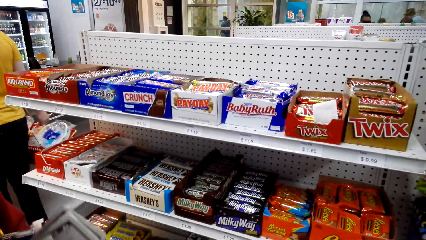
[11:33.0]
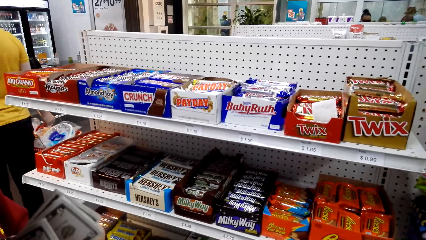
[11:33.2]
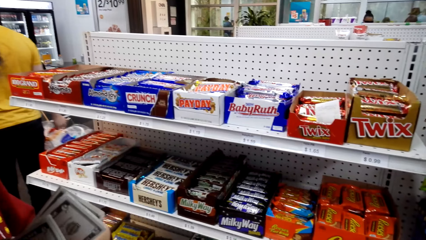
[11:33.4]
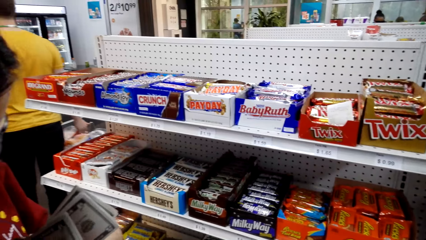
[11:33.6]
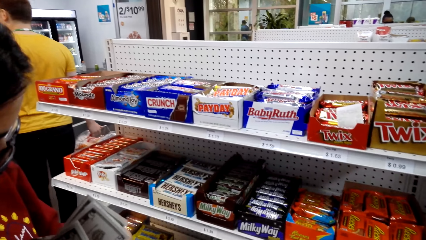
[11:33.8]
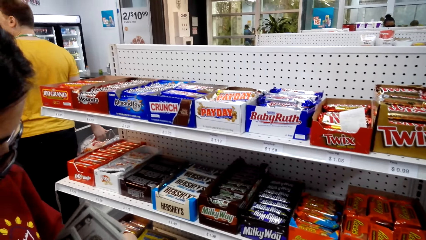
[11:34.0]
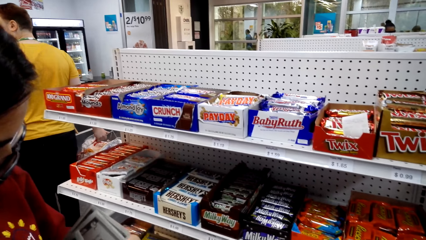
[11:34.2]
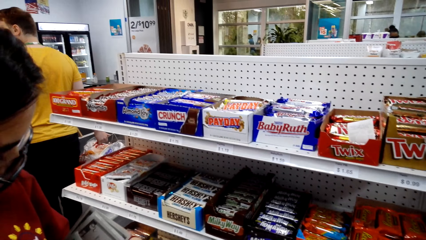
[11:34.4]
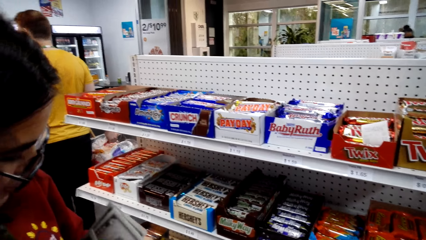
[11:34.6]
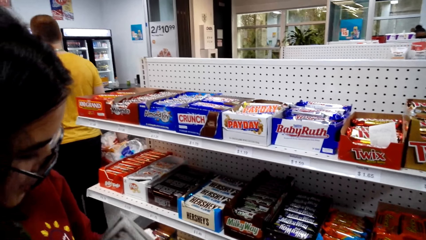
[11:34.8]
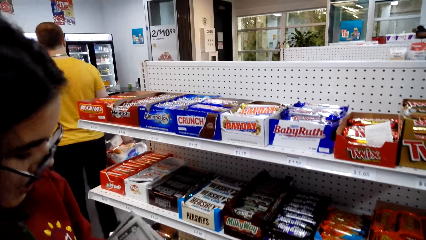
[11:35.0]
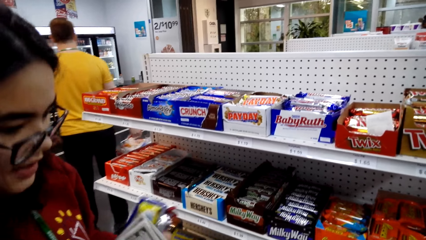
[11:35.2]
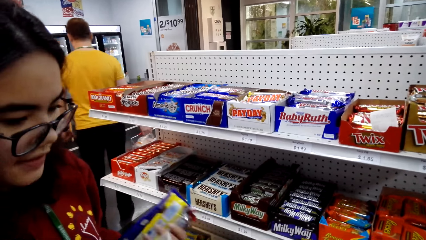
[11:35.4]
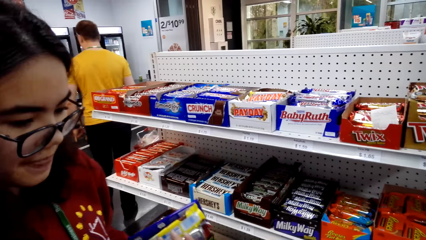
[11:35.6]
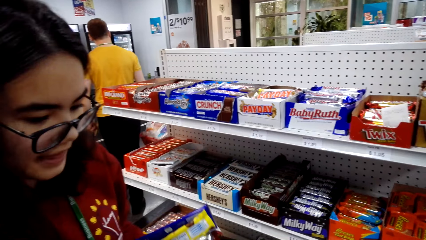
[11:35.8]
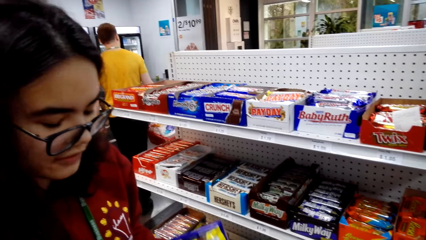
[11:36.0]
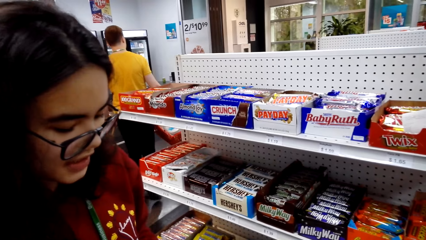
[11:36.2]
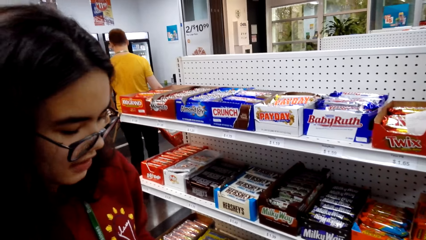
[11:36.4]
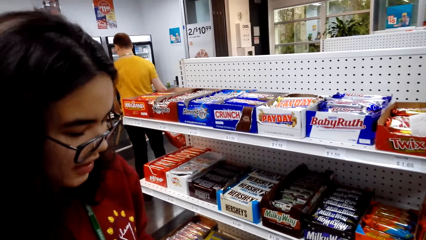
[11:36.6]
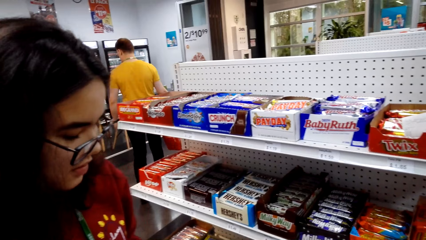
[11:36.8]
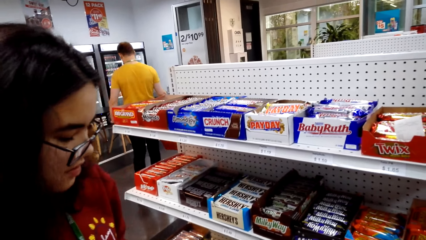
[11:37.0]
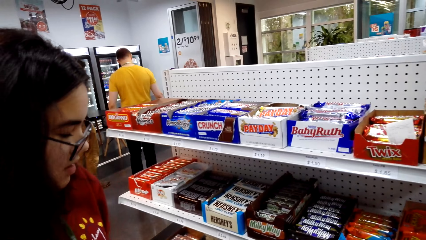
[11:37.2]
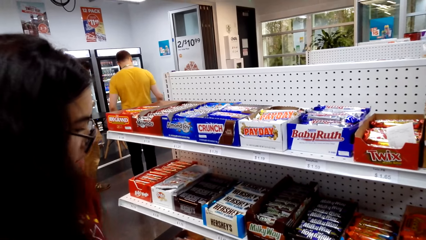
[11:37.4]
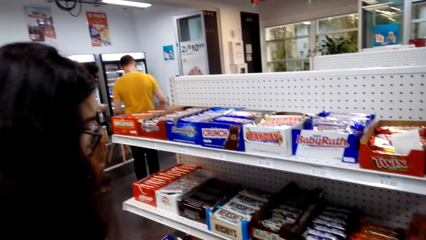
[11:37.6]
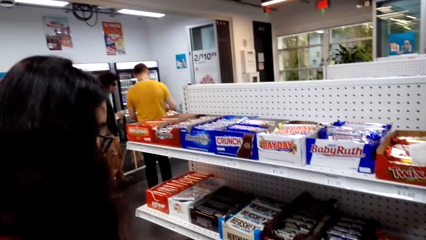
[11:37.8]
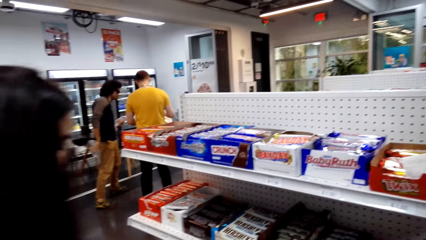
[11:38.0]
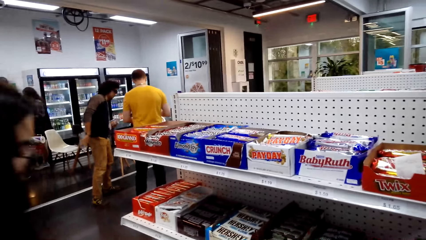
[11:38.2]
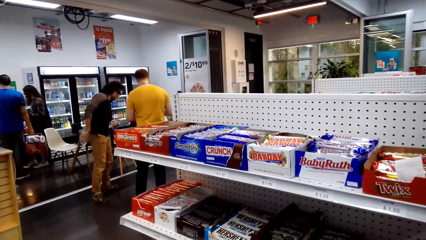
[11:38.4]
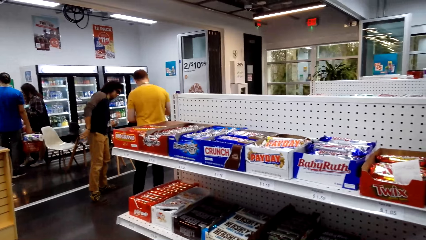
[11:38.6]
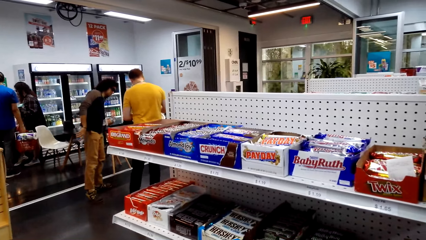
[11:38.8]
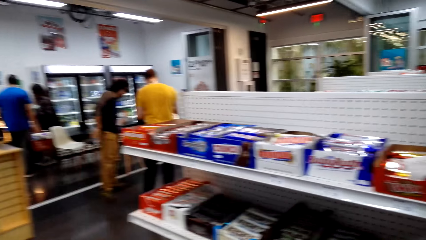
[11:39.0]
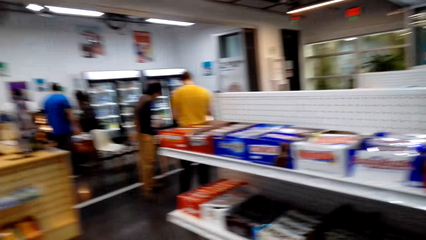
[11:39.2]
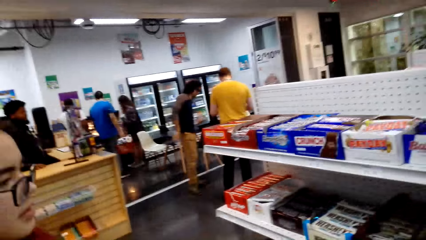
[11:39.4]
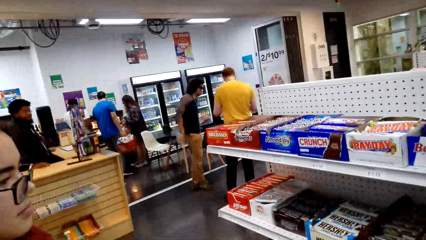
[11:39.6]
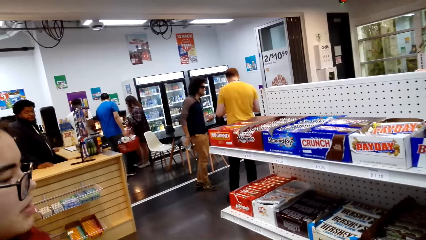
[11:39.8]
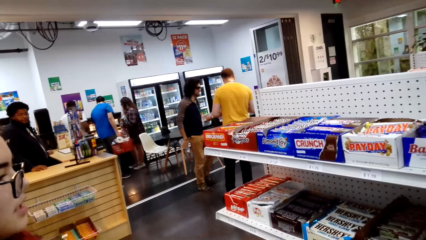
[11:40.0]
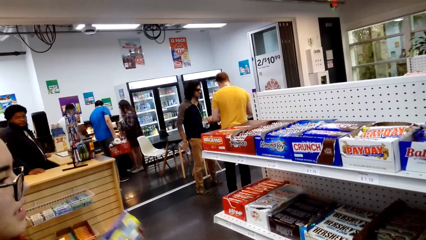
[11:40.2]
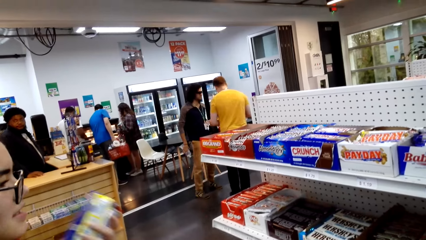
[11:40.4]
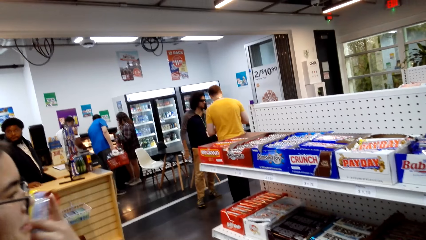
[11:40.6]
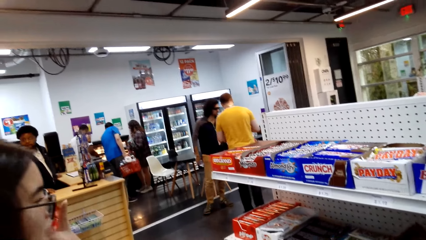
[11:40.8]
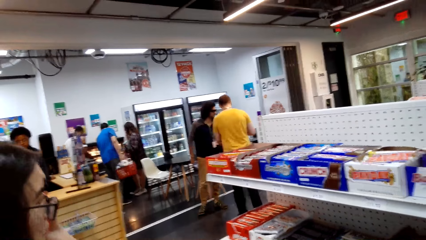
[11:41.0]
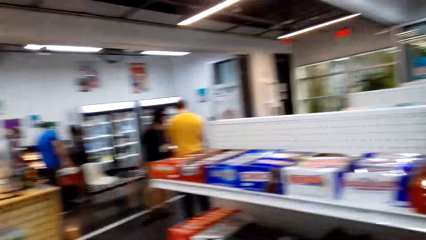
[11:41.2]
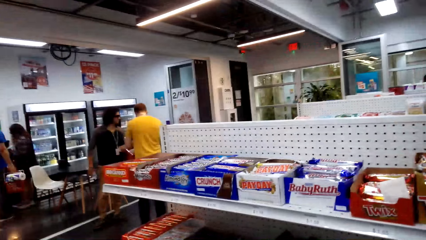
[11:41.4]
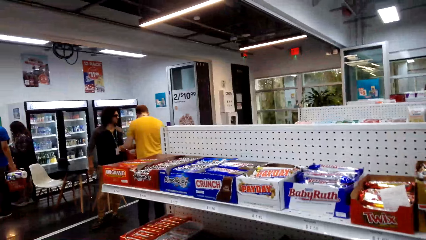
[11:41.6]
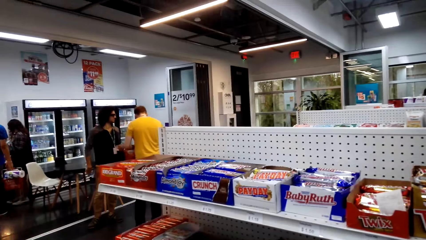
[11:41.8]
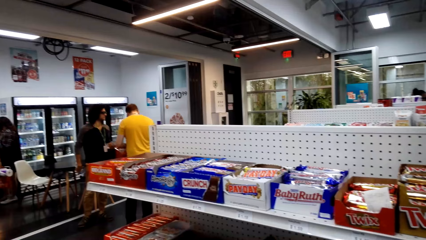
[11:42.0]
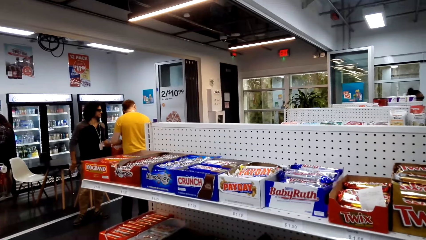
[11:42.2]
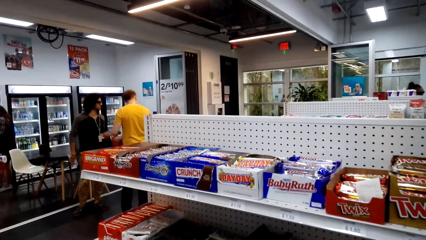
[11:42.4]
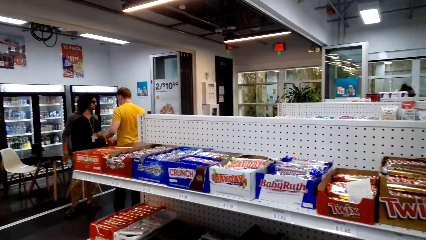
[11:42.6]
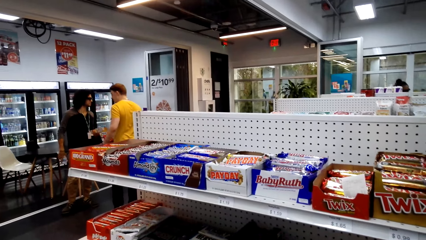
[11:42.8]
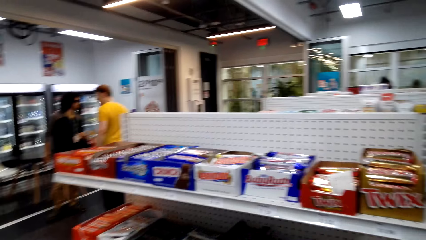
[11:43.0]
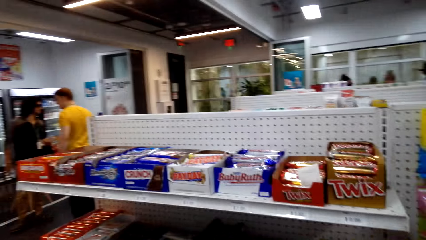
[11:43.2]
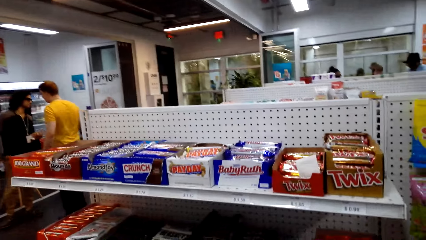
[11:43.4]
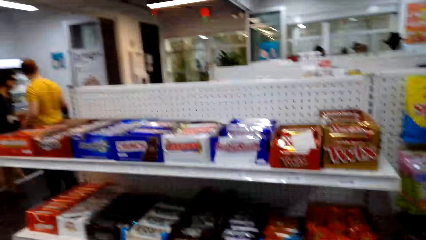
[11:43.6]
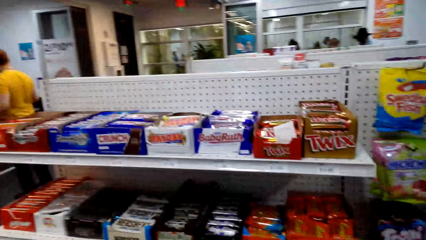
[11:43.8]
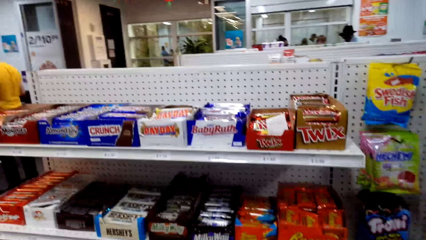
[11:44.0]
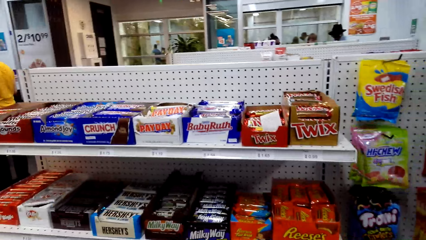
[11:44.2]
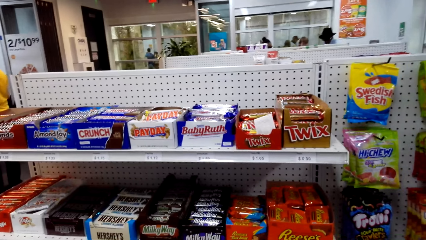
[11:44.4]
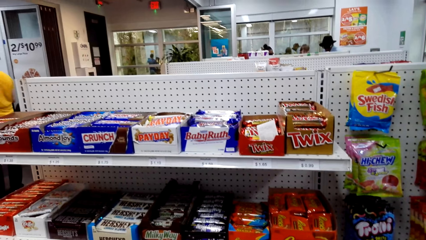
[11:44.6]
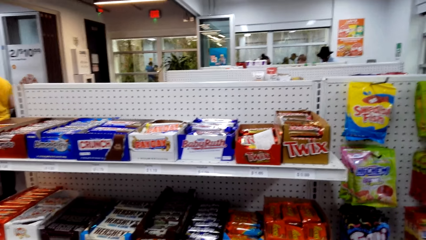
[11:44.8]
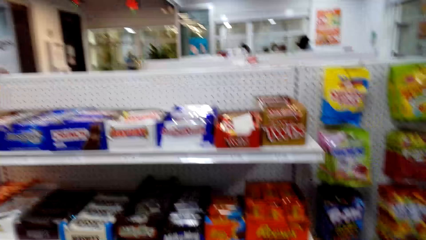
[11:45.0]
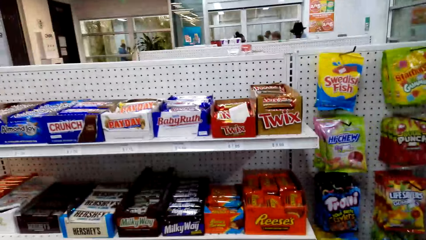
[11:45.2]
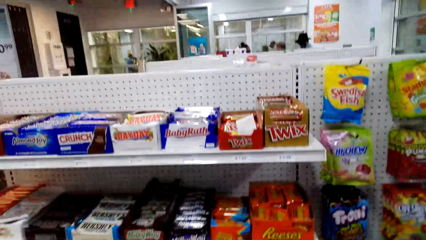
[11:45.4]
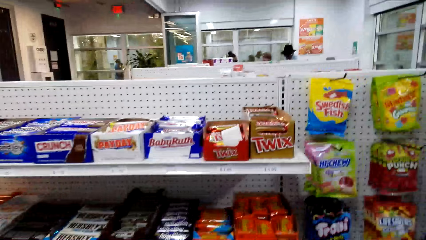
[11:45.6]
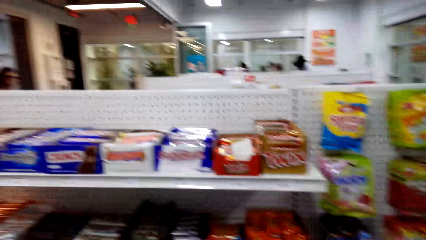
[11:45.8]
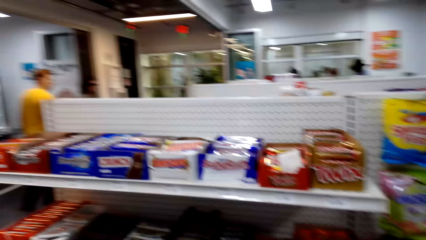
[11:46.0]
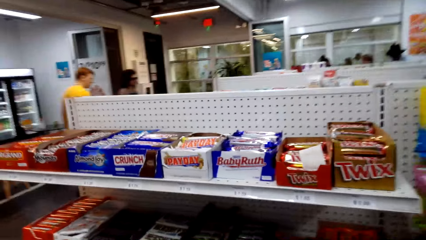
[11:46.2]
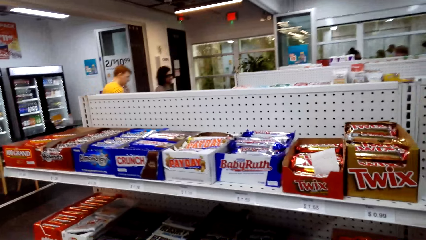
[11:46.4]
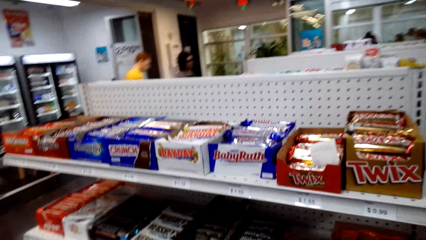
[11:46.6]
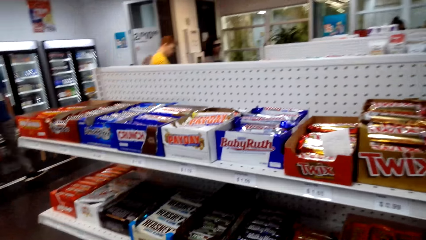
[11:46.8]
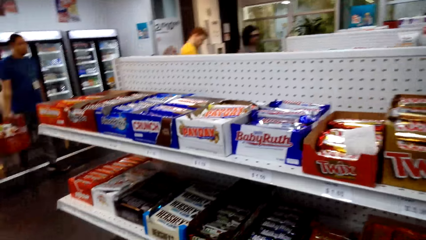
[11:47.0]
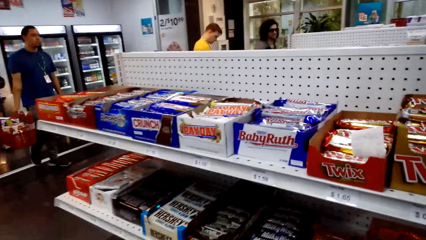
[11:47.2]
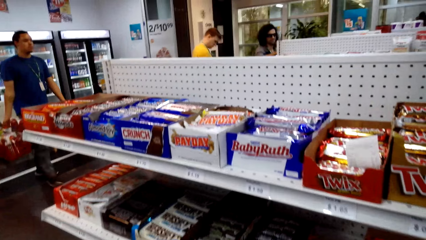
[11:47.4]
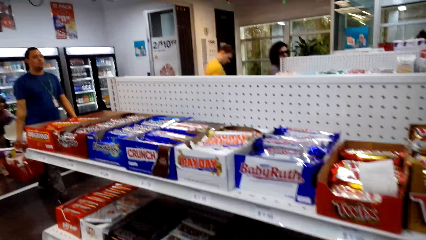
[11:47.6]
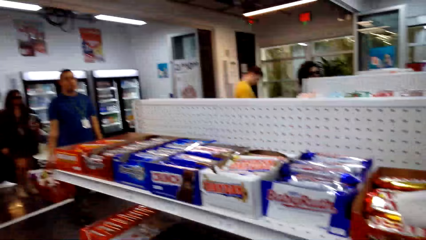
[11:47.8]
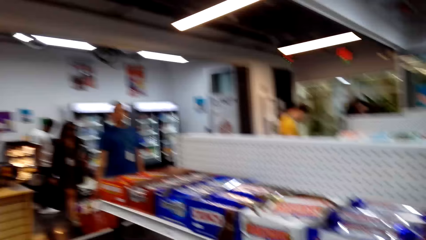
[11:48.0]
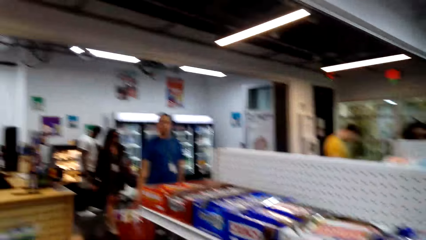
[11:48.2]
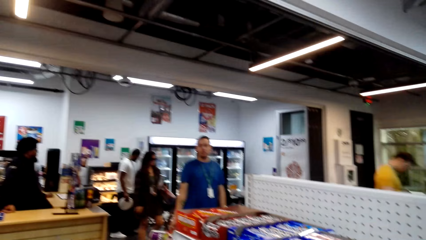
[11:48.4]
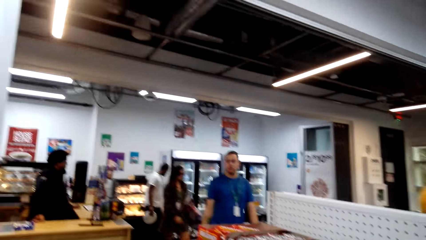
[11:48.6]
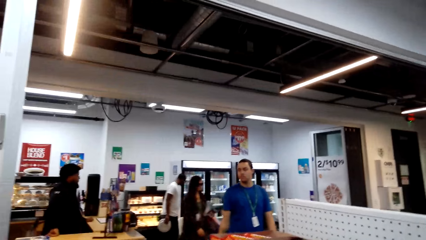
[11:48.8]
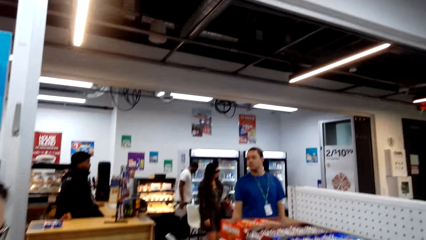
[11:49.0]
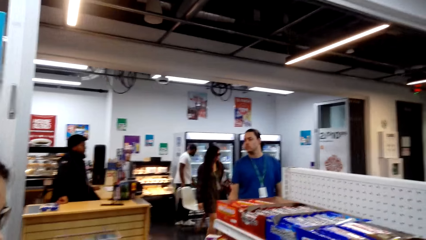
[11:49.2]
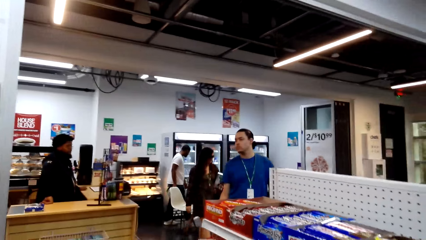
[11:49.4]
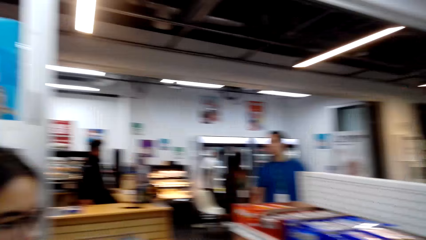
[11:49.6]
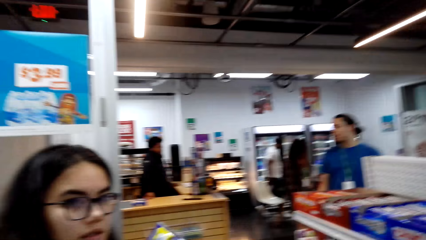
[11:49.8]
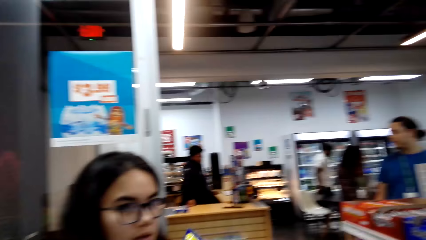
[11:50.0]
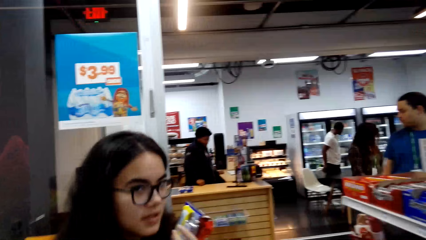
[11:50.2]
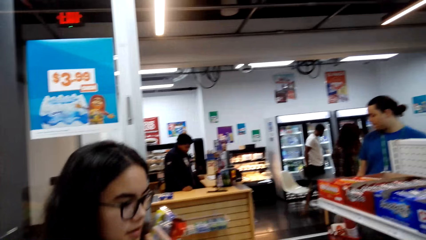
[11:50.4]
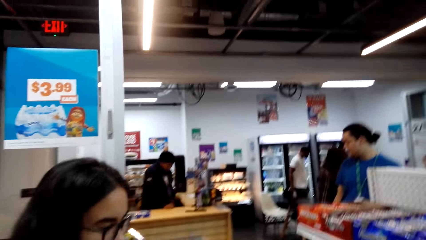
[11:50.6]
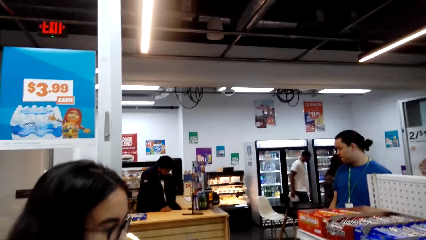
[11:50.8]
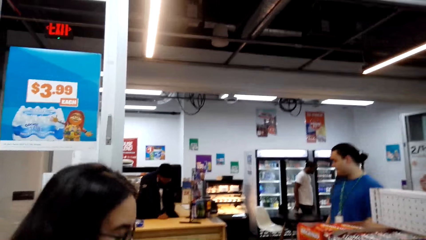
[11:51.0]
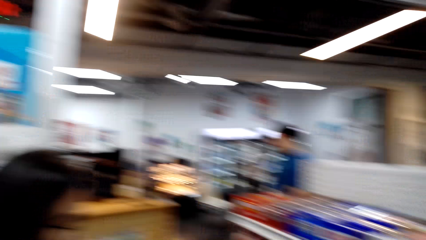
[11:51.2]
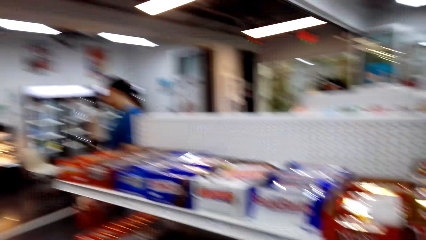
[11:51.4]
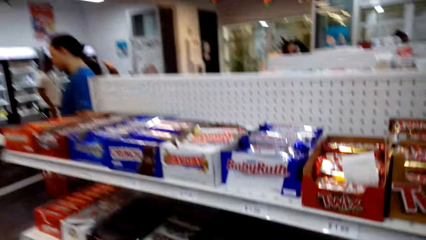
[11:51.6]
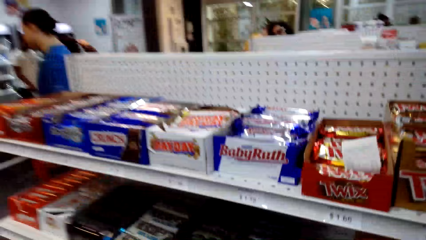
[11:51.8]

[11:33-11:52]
A person talks counting her candies and money. The camera wearer talks.
